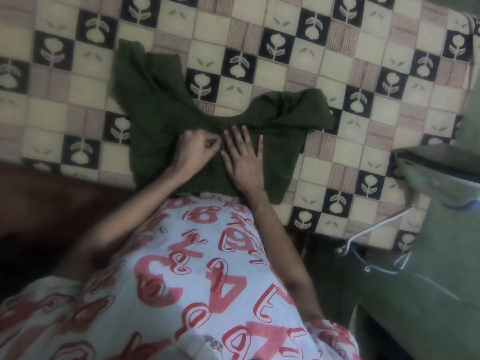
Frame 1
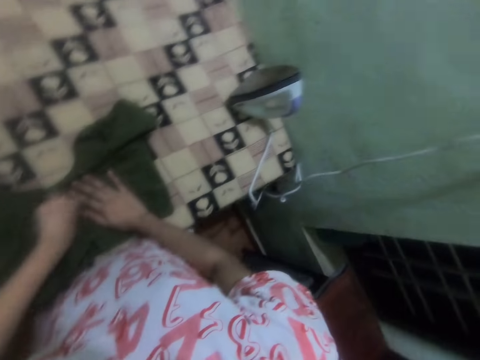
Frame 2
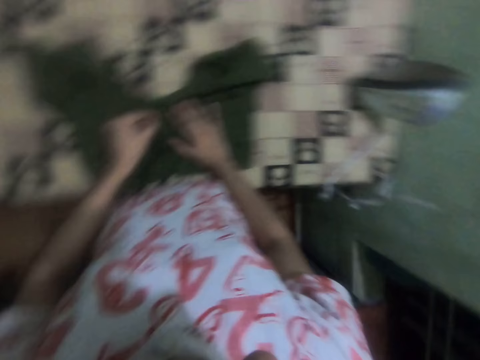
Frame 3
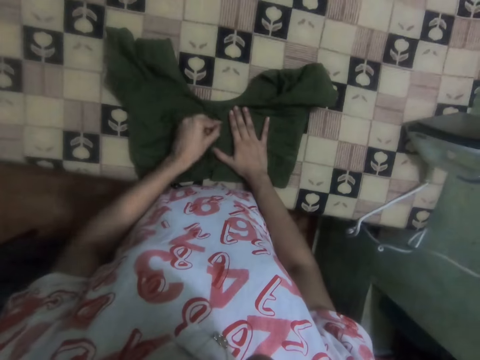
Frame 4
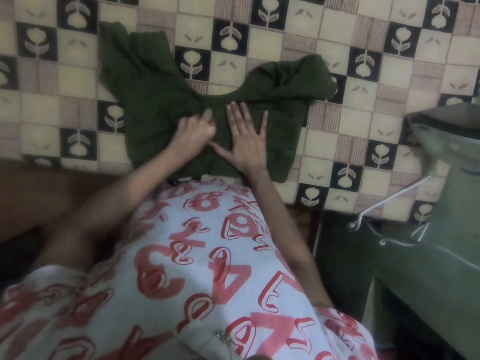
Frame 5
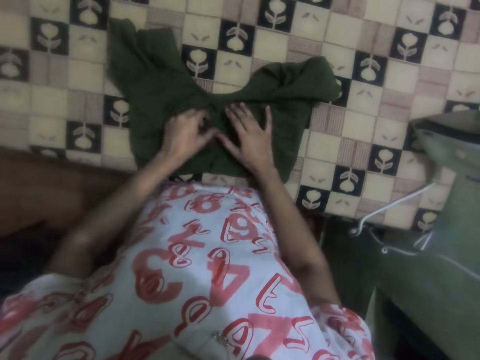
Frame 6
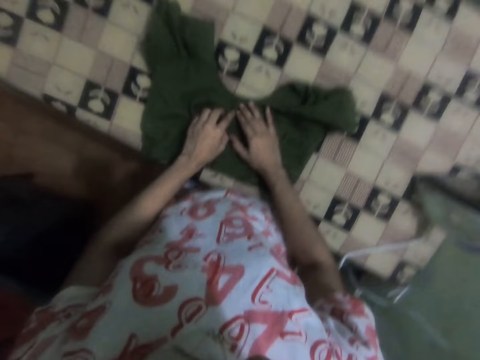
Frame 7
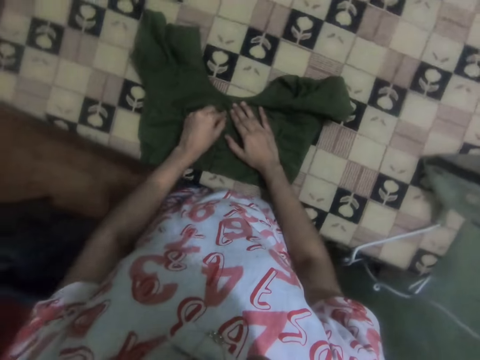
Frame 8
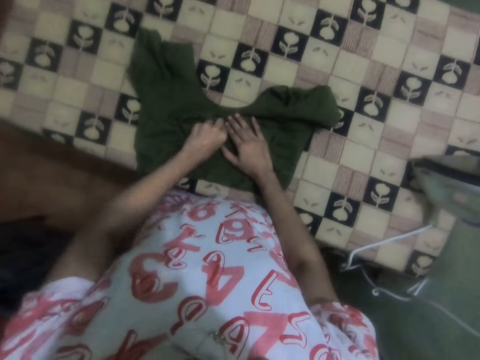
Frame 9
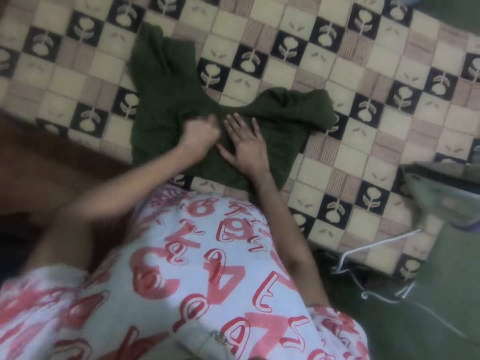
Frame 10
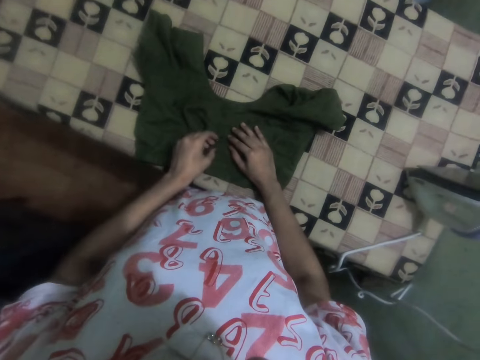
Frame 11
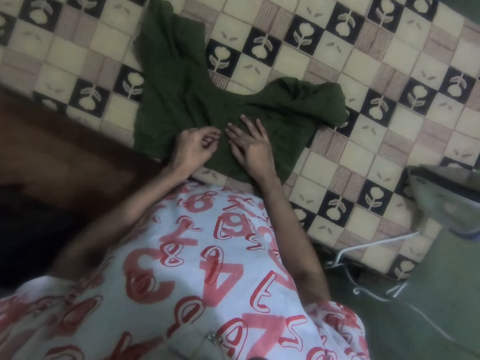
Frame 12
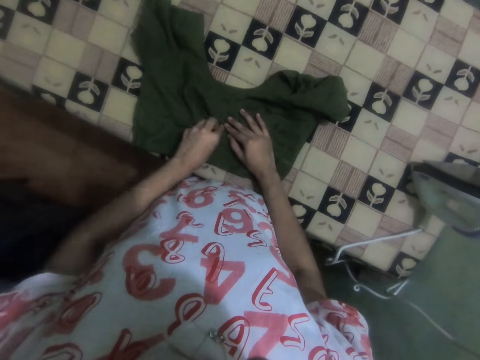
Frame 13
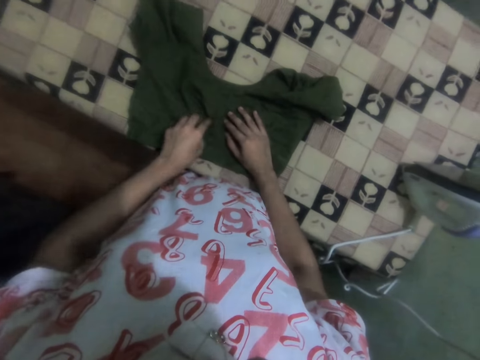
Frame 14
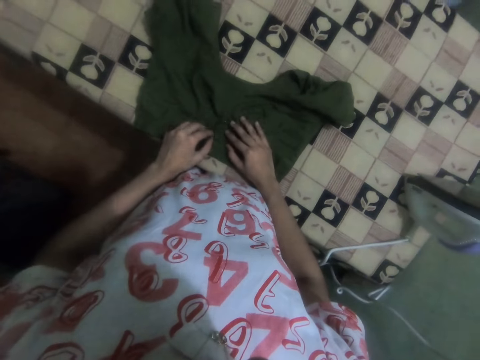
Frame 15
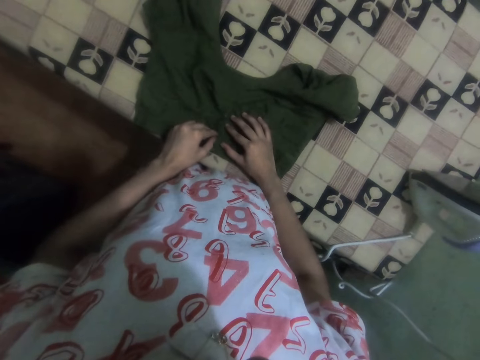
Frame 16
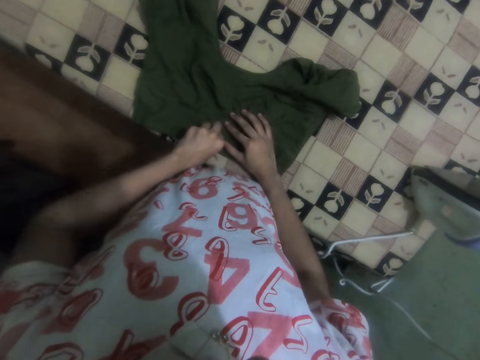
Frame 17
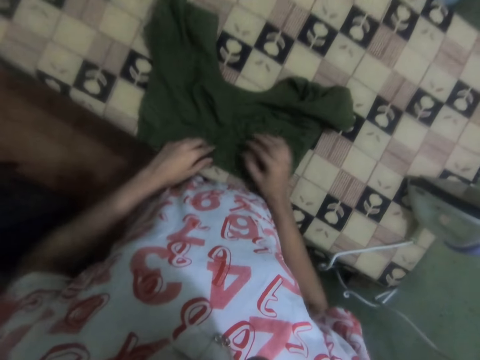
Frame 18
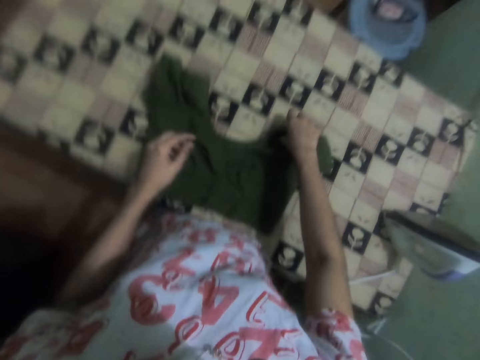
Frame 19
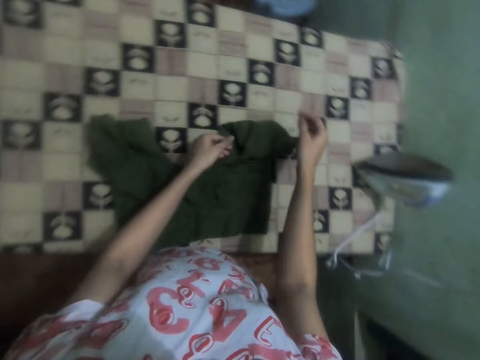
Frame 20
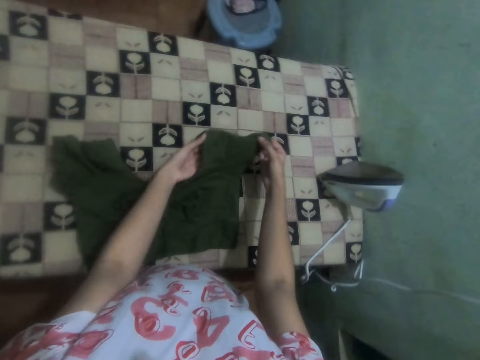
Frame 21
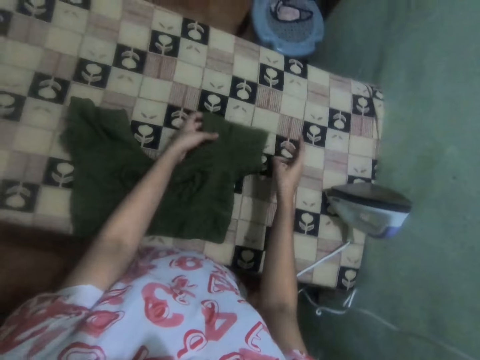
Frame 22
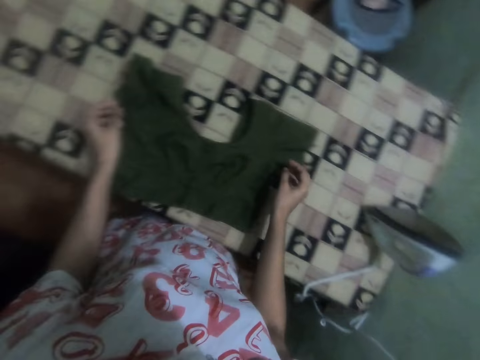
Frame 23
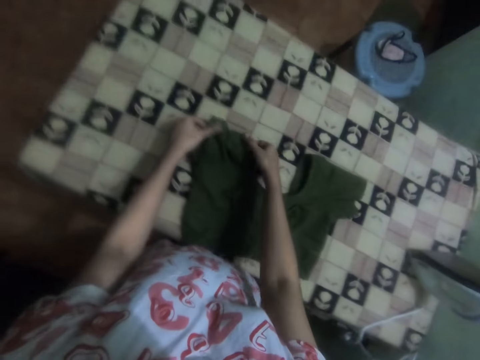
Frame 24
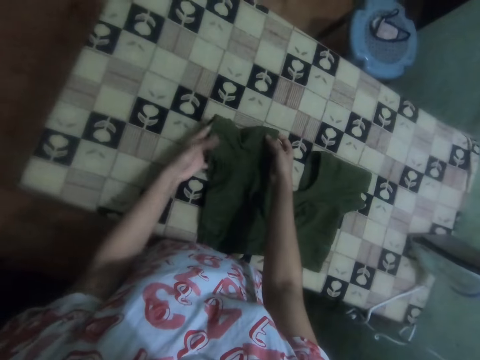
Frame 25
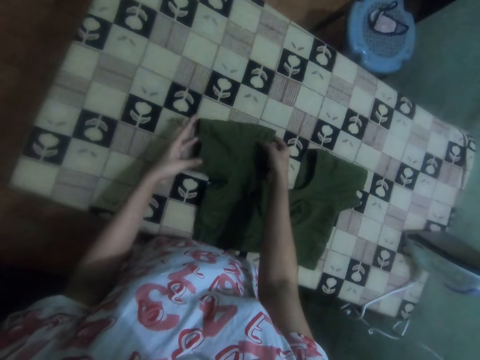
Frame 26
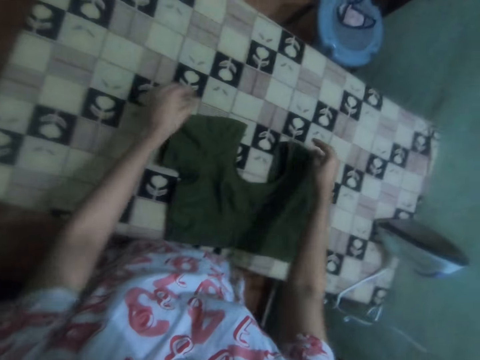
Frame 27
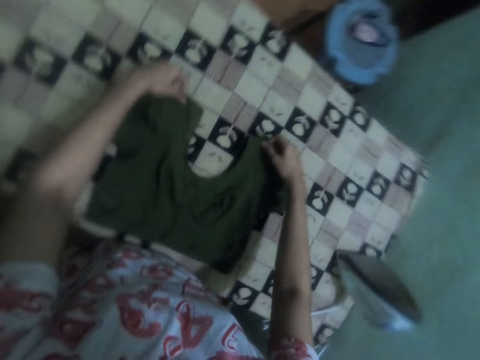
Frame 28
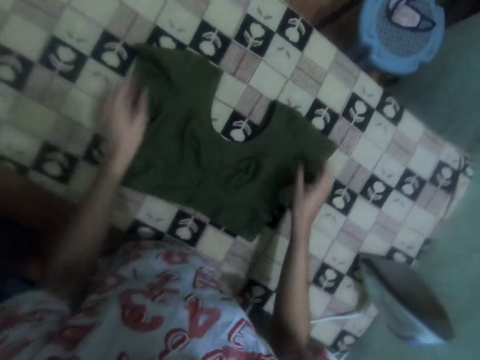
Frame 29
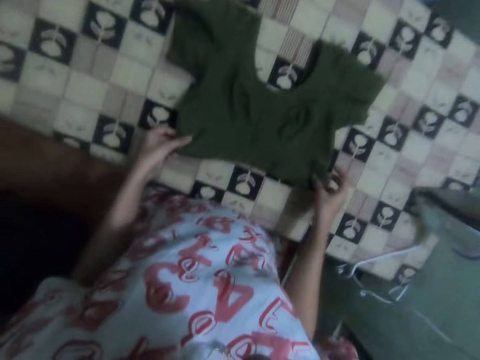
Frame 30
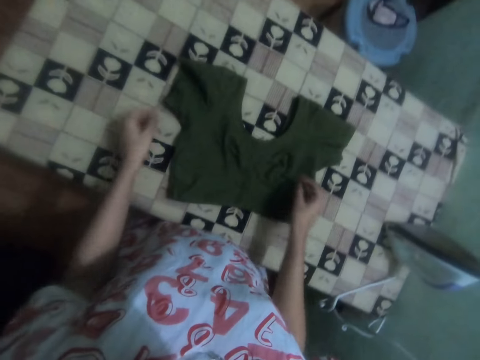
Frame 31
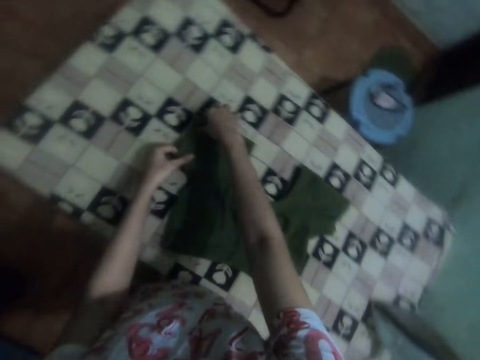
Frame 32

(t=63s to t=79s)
The camera wearer holds the cloth. They adjust the cloth. They straighten the top. They adjust the cloth. They adjust the cloth again.

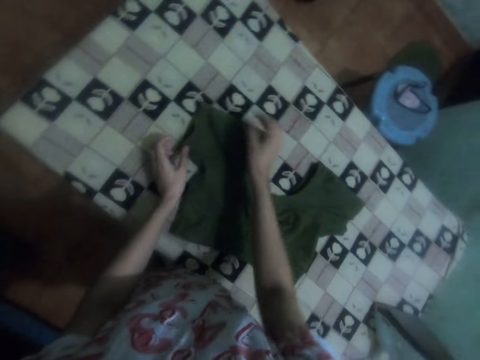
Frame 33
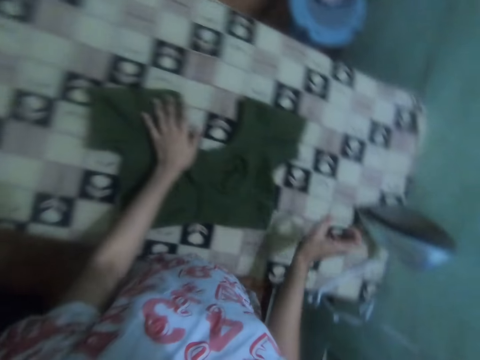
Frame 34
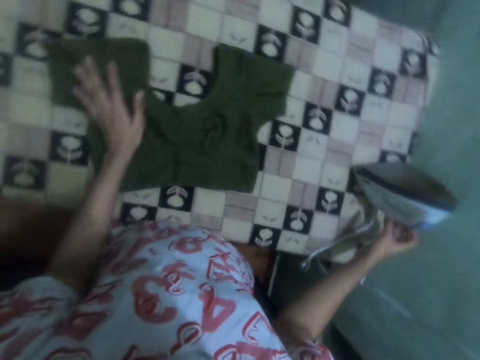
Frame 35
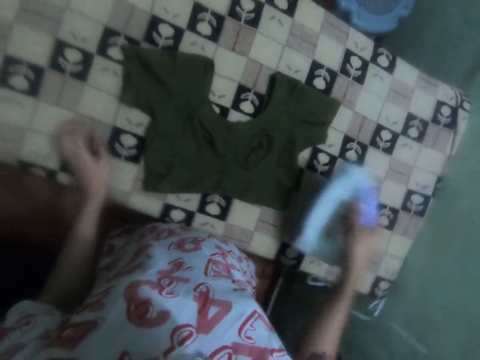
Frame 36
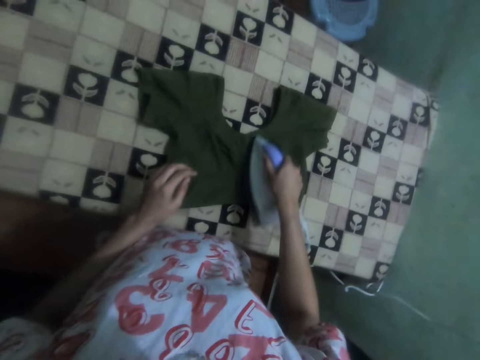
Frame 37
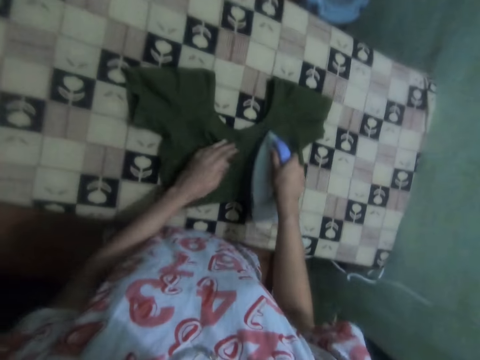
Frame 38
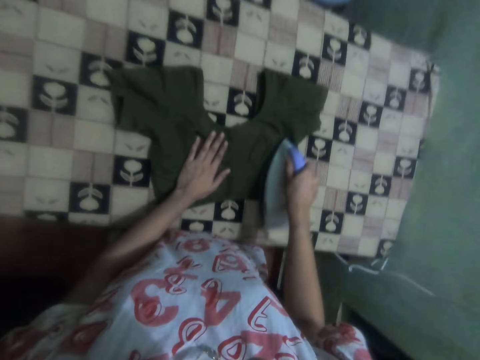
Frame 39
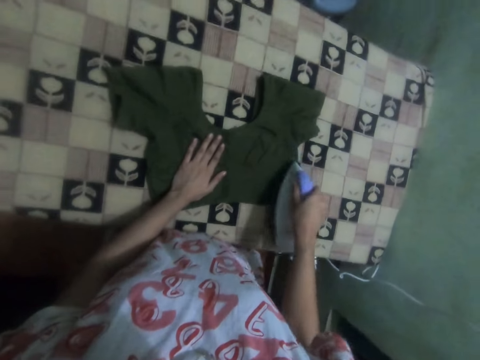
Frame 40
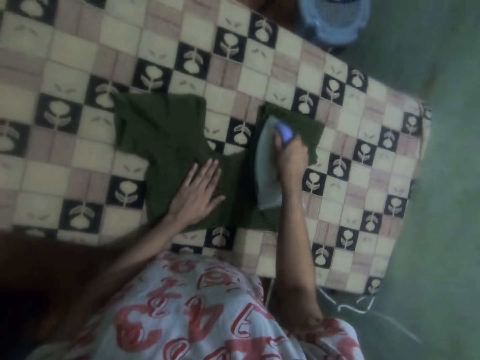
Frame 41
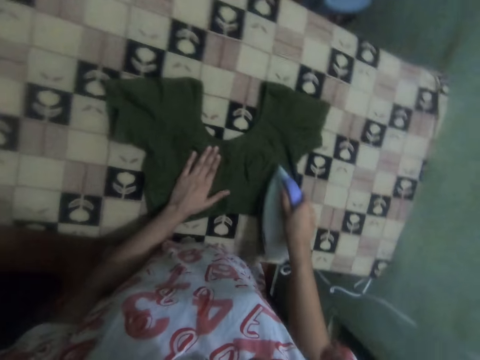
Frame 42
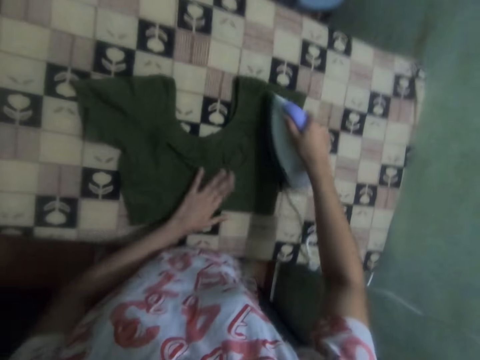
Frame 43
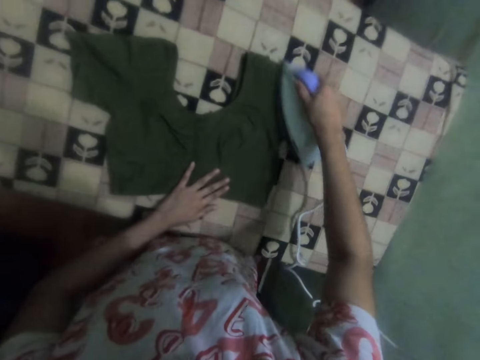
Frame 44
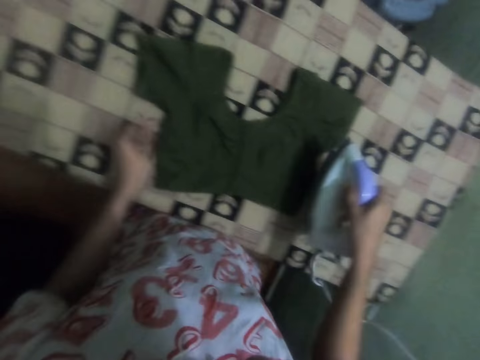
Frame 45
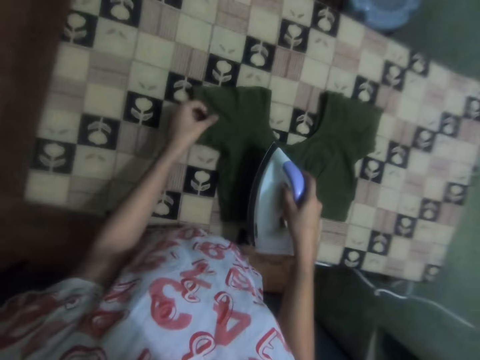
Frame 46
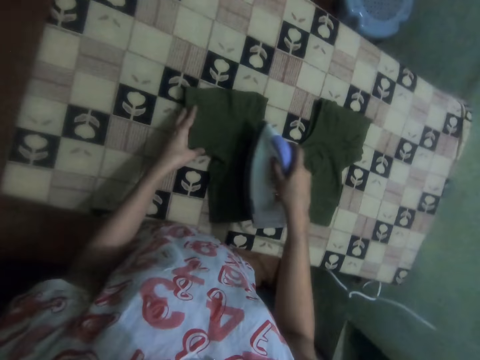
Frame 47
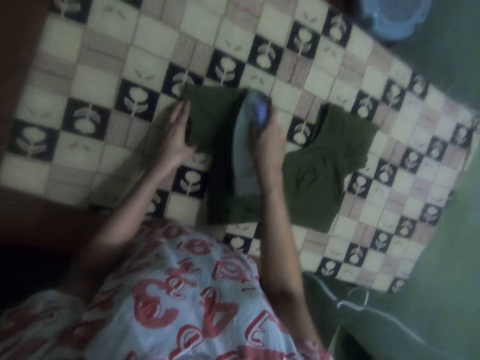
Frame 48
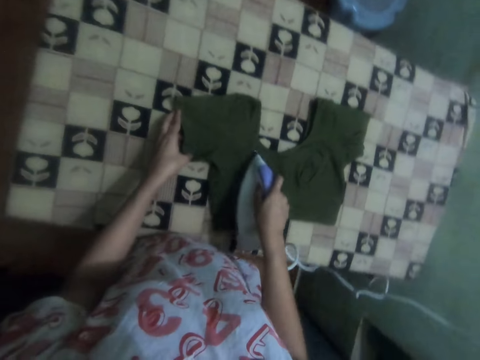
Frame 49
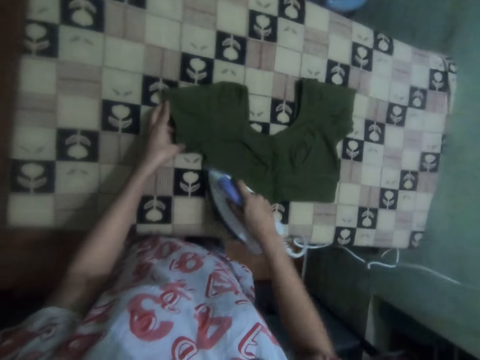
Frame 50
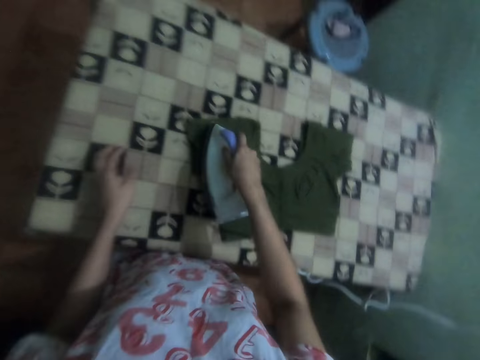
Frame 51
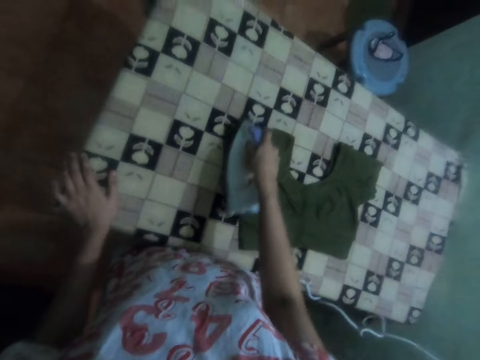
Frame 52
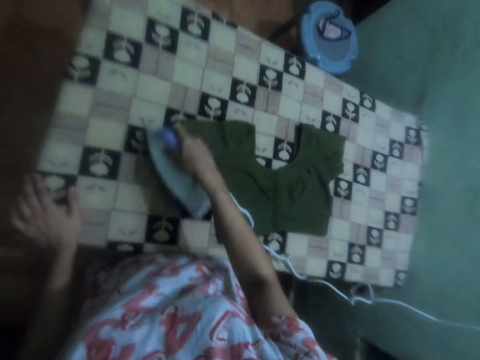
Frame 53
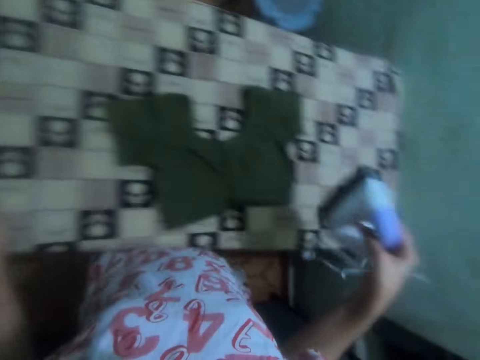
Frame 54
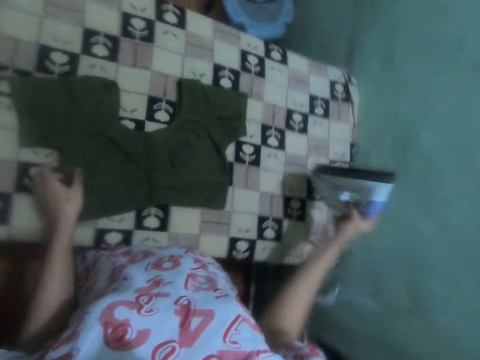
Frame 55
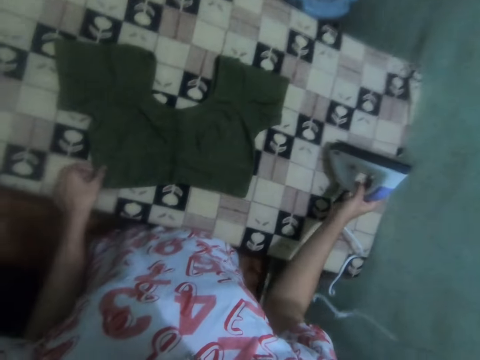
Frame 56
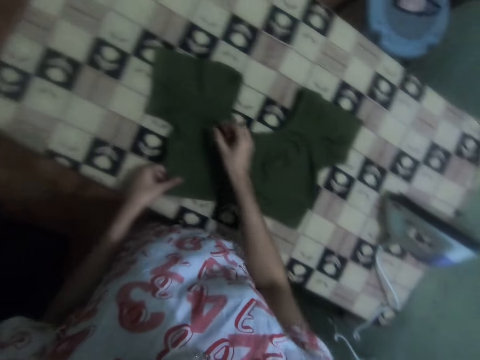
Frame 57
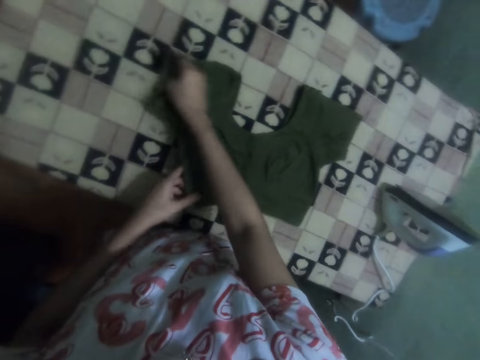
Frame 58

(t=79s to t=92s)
The camera wearer picks the iron box. They iron the cloth. They hold the cloth. They move their hand. They hold the cloth. They put their hand on the table. They put the iron box on the iron board. They fold the cloth.
